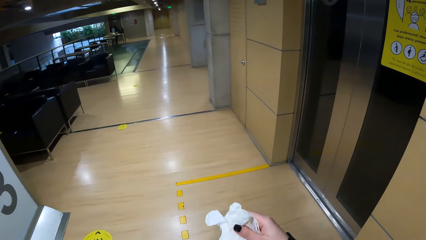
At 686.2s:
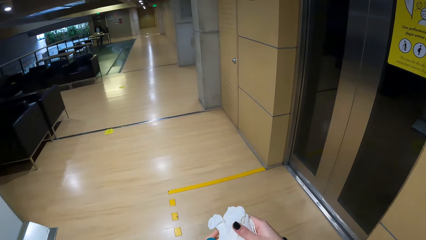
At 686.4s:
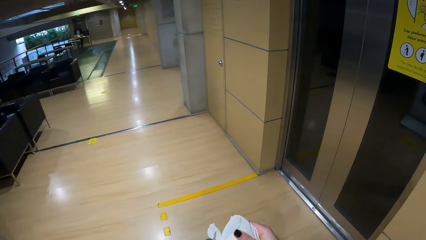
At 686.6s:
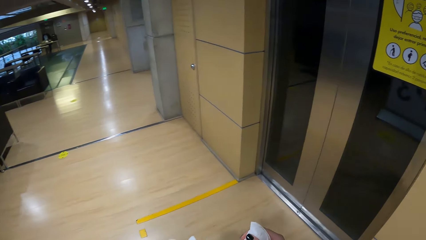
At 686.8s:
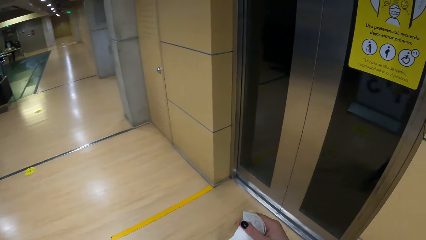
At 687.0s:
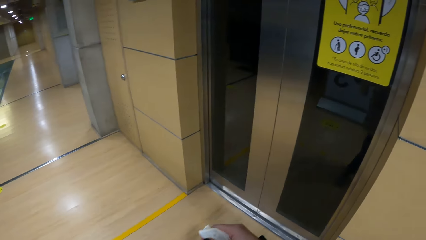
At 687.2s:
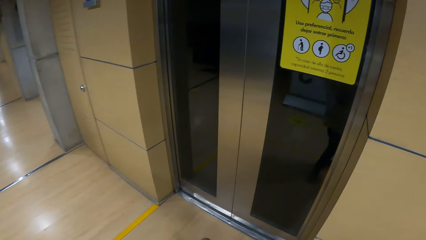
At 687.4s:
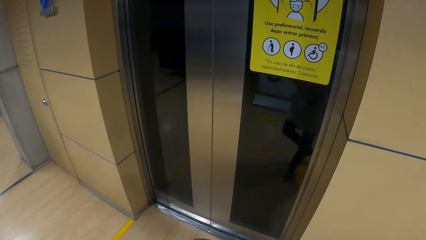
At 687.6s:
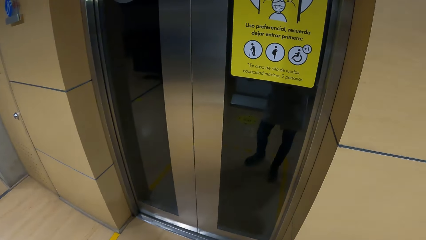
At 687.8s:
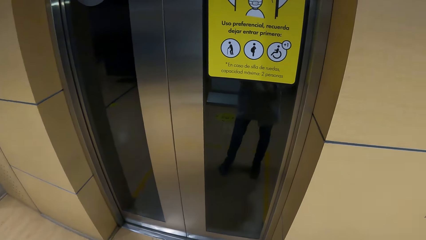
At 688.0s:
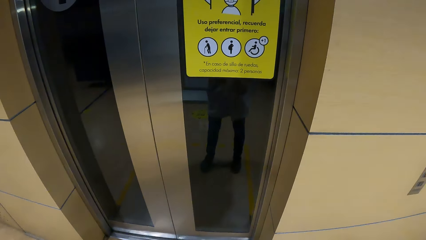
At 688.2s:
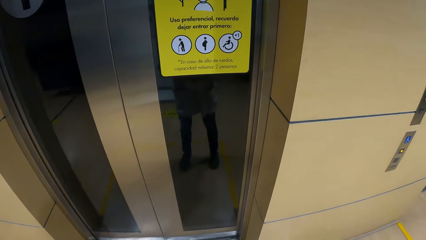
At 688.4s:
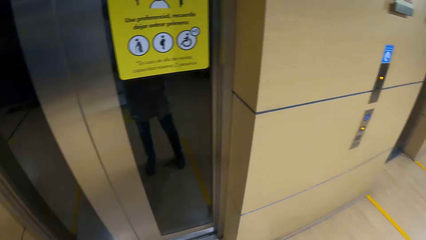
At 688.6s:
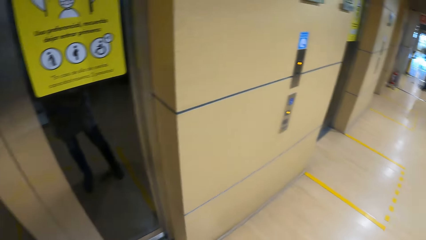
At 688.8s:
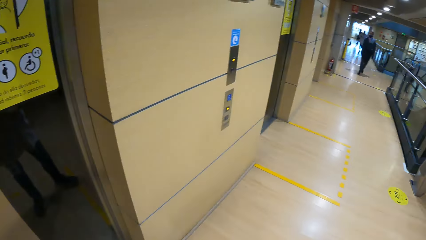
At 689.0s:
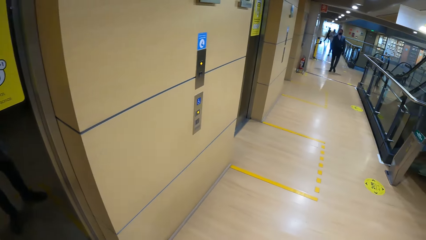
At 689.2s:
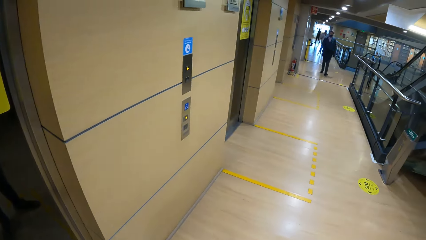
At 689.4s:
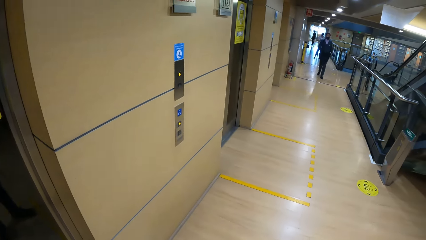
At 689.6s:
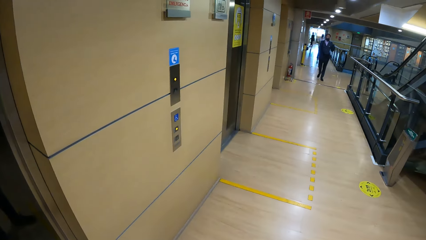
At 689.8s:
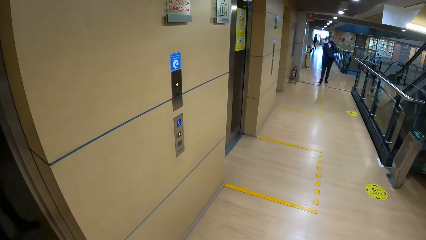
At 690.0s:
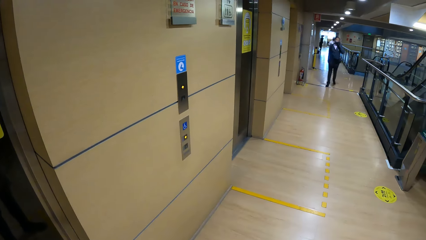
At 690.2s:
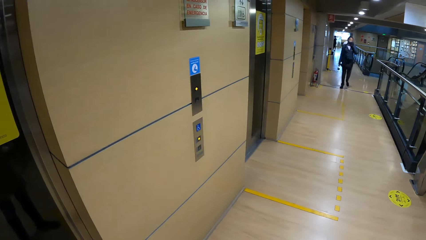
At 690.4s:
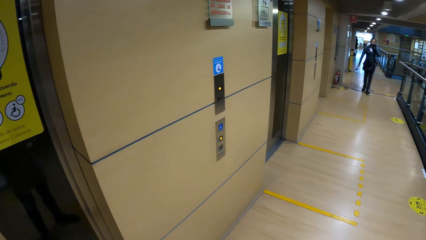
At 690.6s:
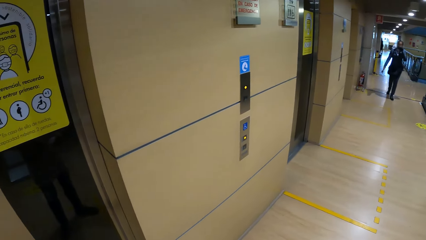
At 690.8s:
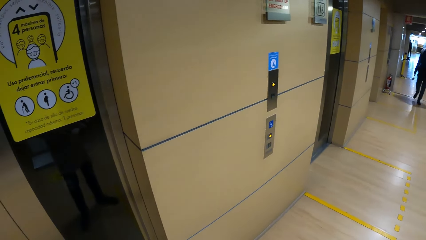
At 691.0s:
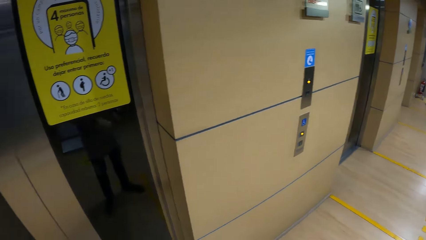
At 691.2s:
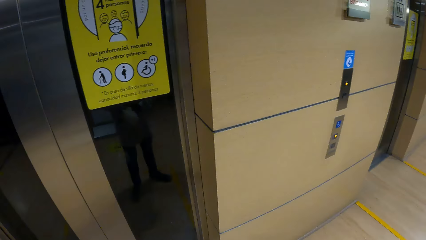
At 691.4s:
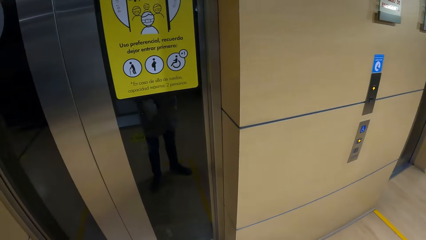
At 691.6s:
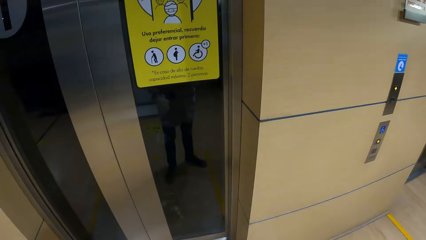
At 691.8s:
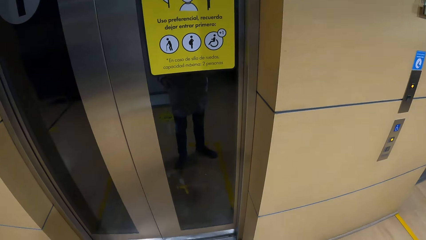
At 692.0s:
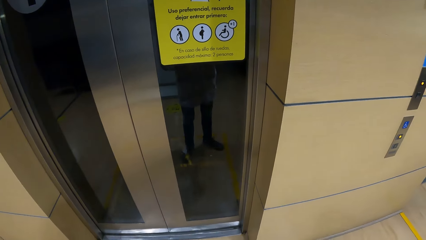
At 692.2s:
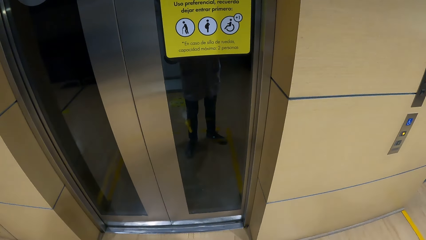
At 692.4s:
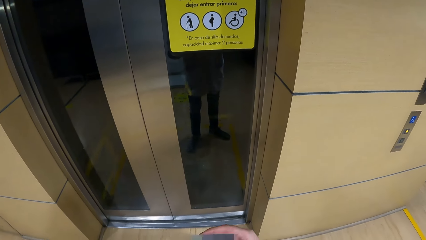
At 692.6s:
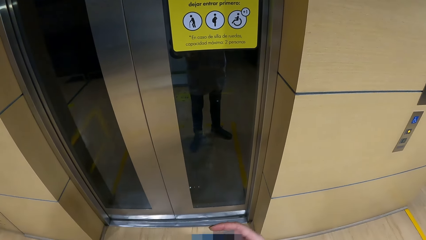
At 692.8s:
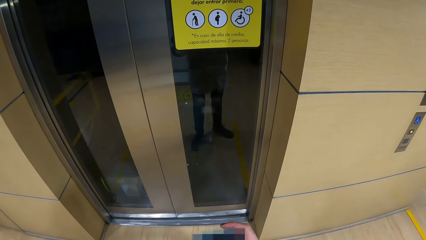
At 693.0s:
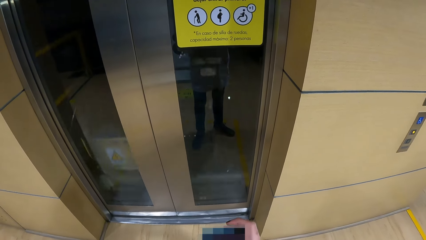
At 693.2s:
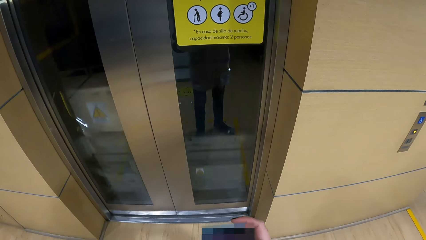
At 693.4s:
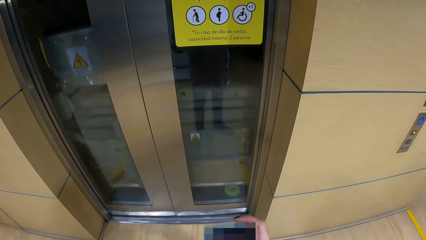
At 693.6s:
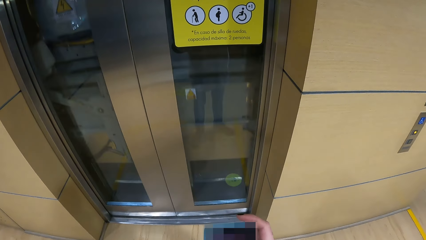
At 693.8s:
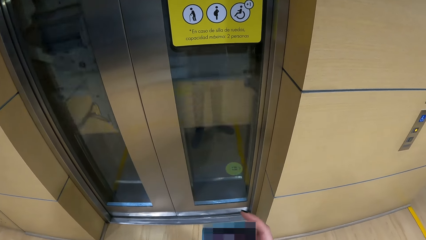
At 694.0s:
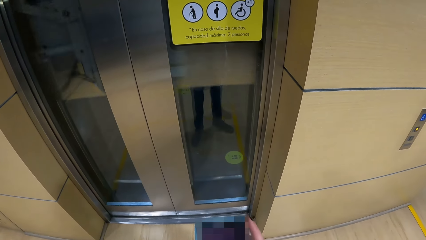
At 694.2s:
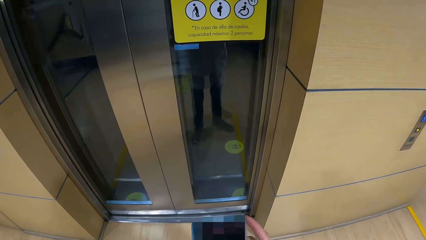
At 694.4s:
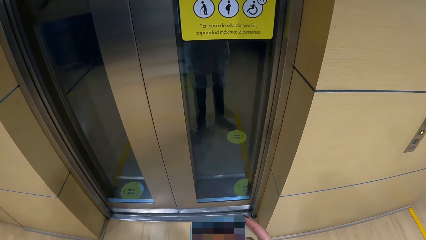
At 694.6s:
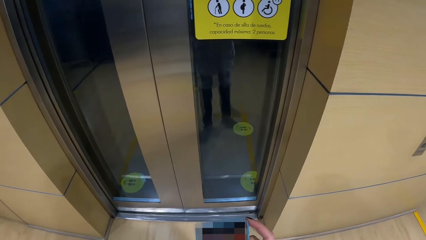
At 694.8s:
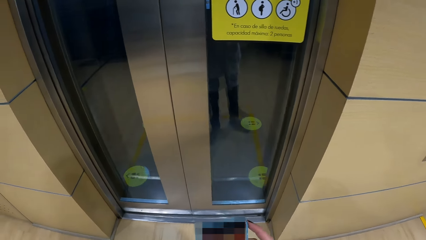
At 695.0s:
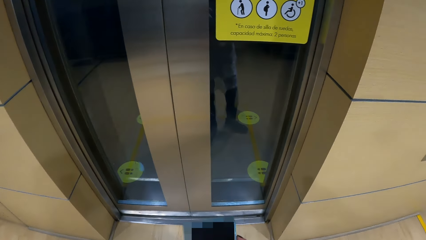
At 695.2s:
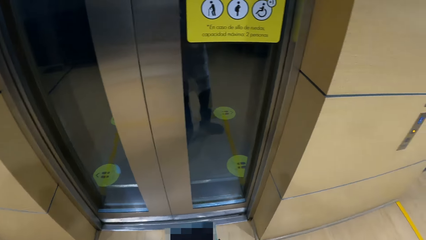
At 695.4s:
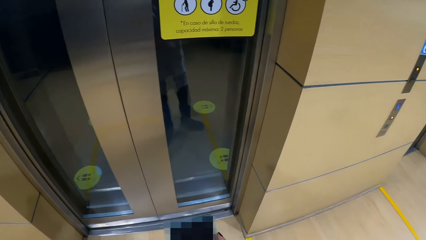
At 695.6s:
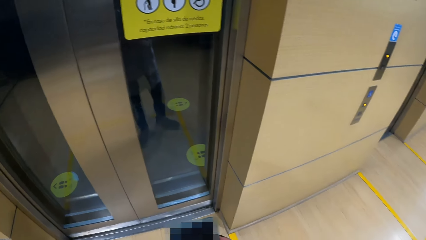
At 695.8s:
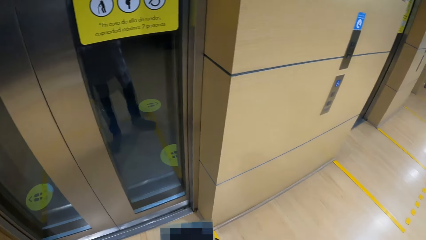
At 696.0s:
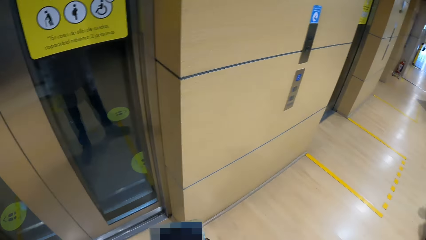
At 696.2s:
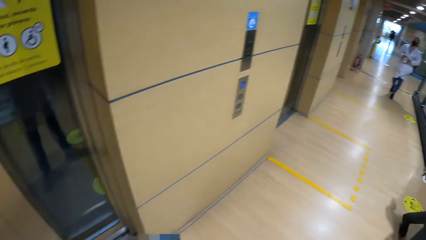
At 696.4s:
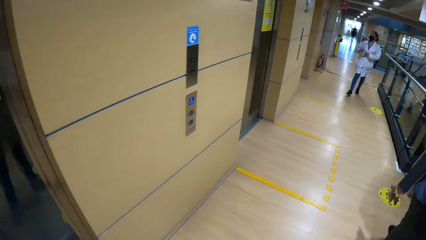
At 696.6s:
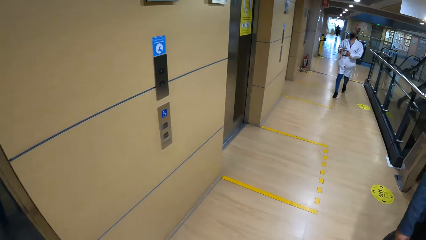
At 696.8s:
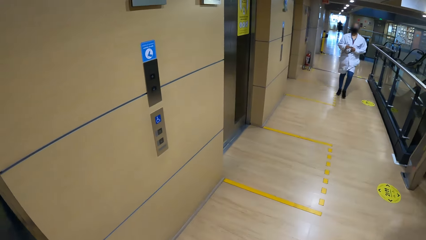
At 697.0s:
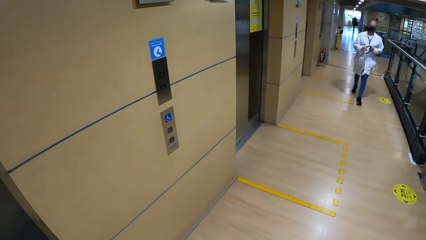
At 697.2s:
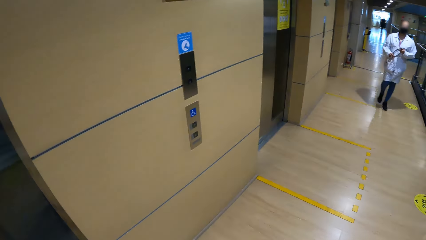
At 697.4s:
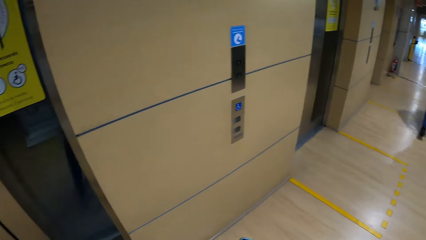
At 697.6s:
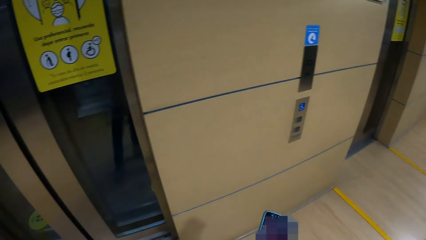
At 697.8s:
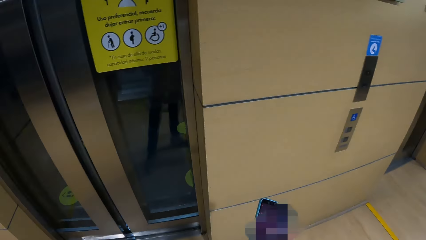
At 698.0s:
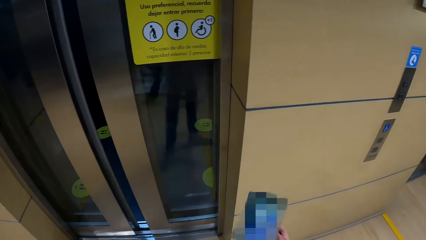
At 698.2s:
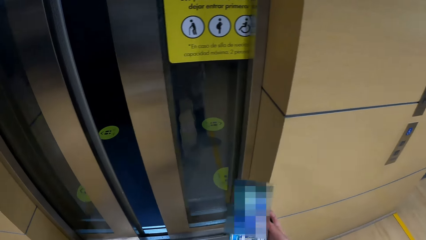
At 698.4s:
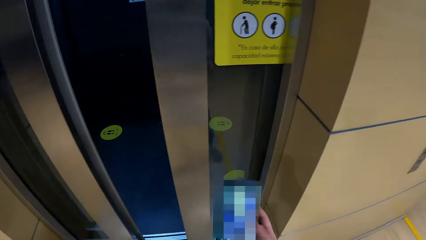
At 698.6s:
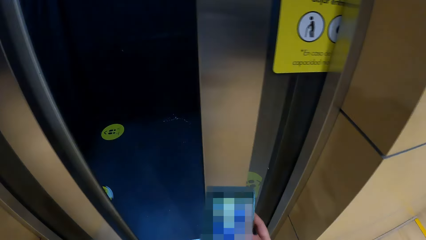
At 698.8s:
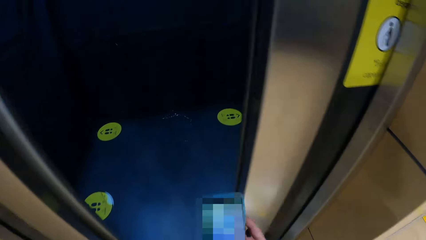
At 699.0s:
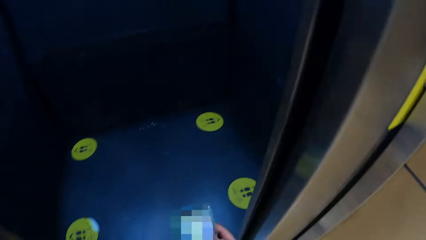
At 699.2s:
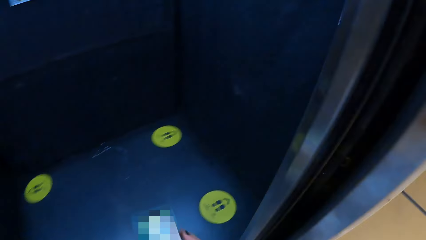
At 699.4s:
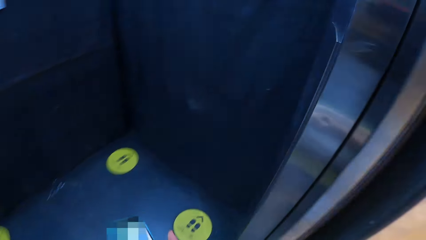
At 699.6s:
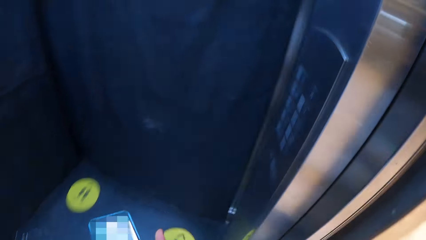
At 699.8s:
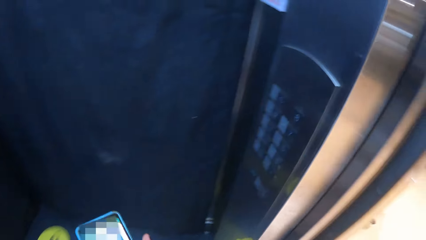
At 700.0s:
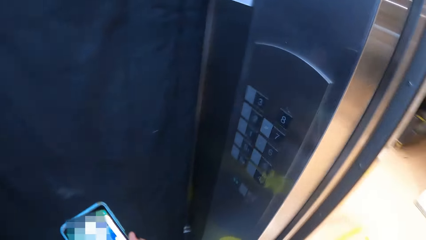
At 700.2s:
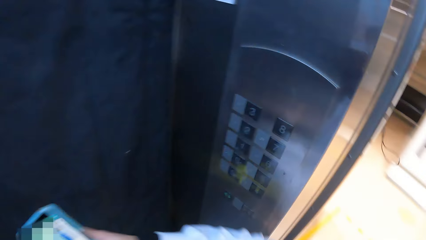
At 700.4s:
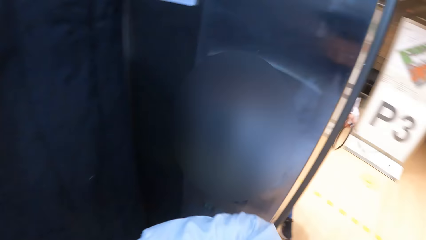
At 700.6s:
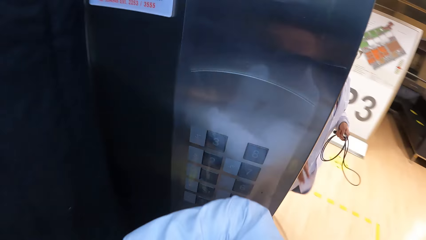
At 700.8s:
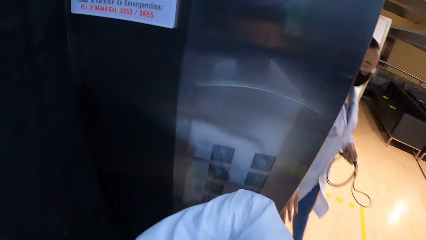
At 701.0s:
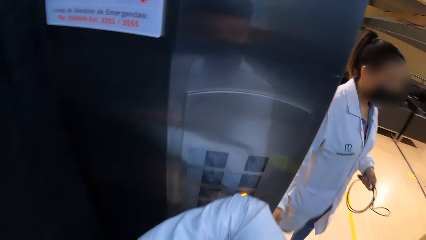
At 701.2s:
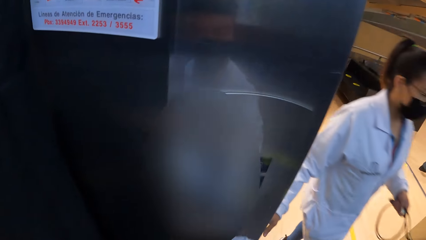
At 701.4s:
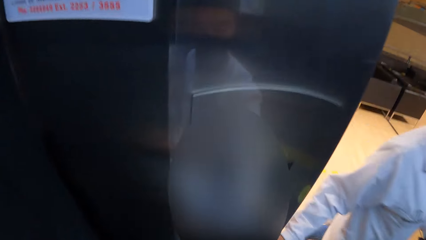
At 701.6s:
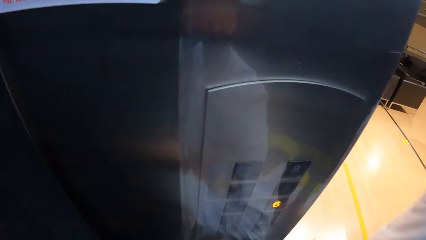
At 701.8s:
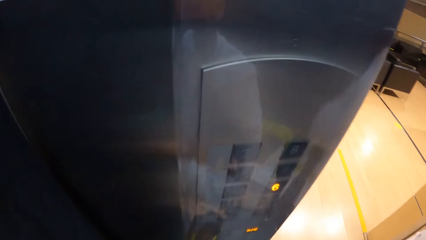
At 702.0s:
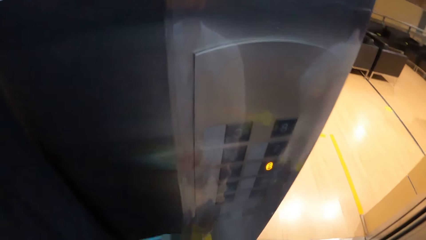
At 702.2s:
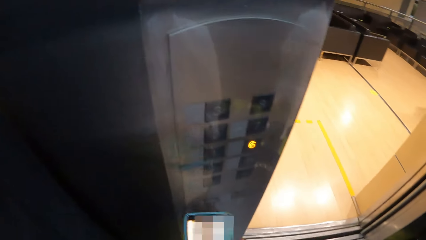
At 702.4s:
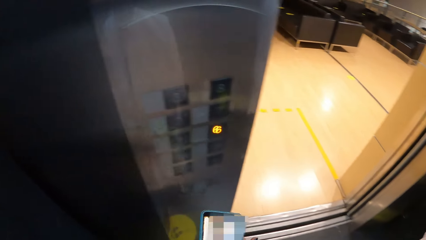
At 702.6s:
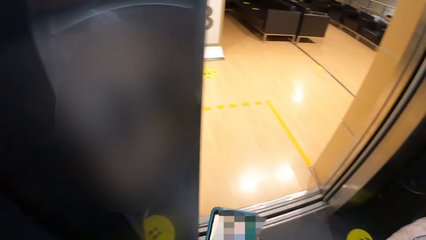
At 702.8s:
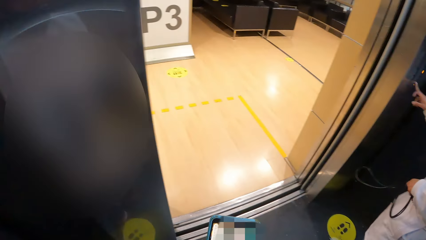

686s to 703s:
The camera wearer passes a disposable glove from her right hand to her left hand. She holds gloves, looks around and waits for the lift. She holds the phone with her right hand. She operates the phone with her right hand. A woman walks past the camera wearer. The camera wearer dials the phone. She gets in the elevator. Another woman holds a cable and a marker in her right hand. The camera wearer pushes a button in the elevator with her right elbow. The other woman gets in the elevator.
